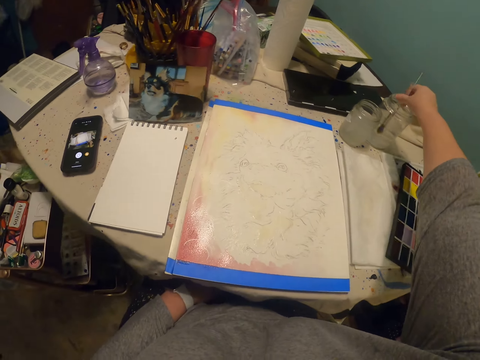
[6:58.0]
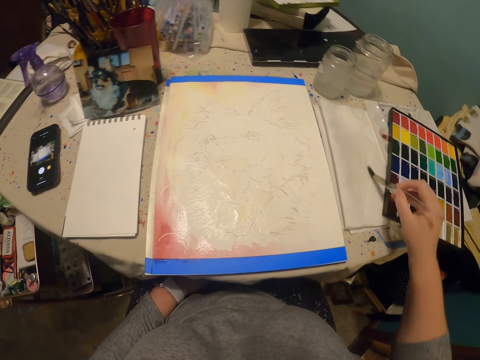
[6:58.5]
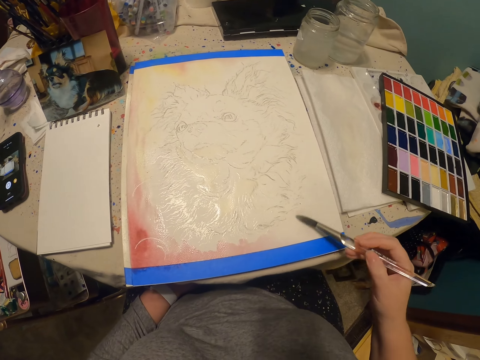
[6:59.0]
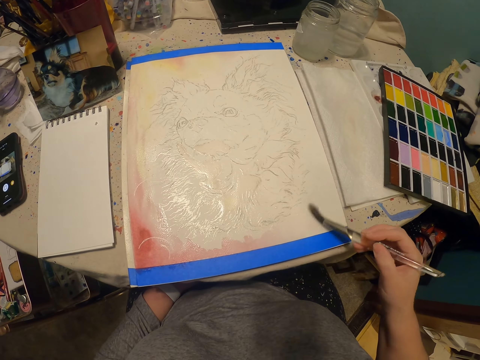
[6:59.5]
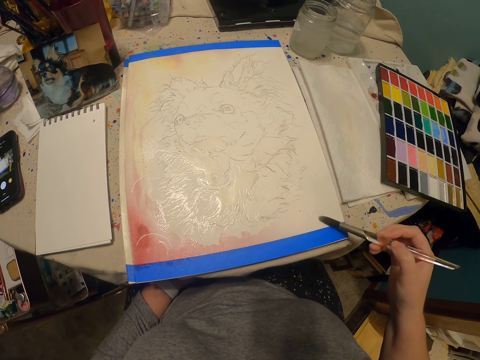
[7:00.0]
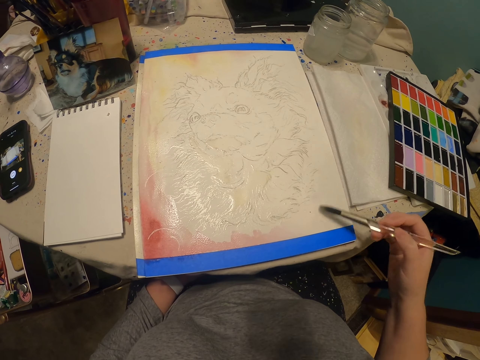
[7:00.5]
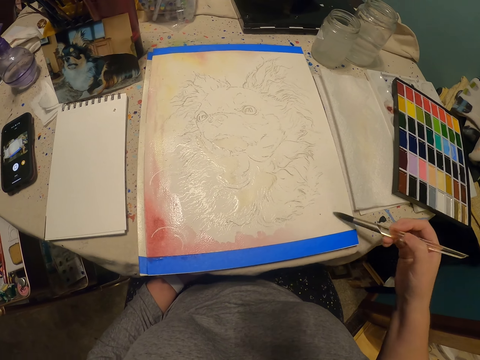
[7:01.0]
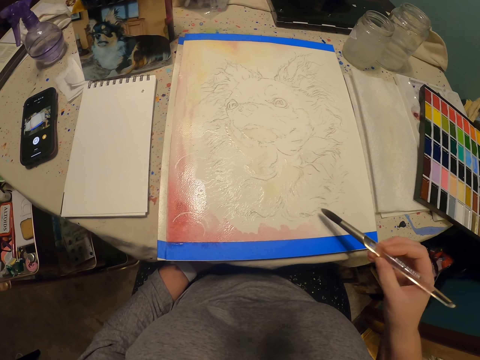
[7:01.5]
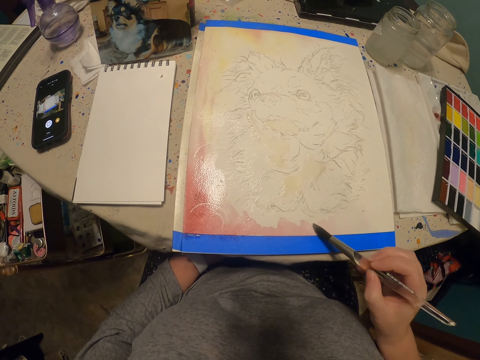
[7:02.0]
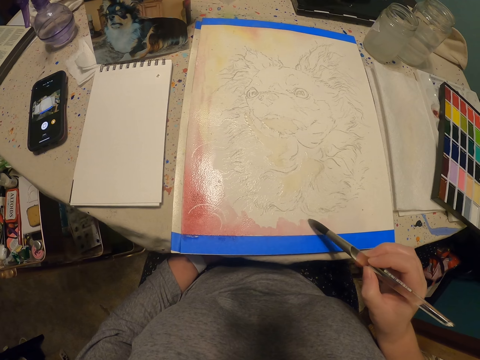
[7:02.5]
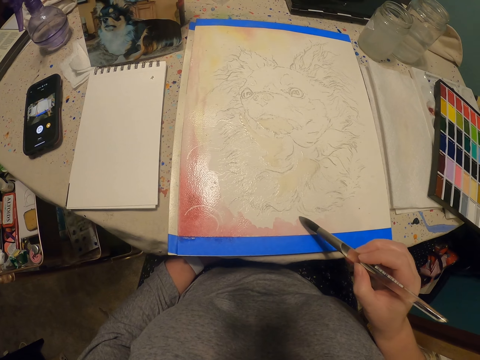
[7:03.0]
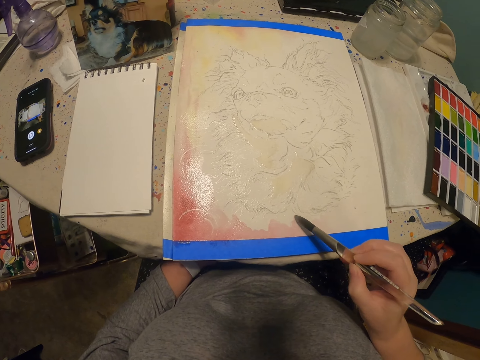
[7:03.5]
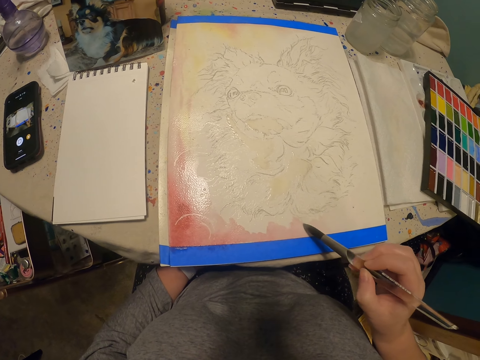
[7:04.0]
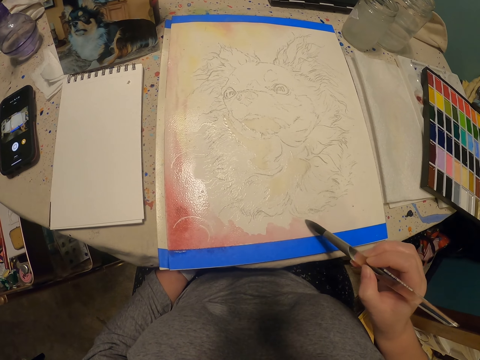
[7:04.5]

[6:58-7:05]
The camera wearer dips the paint brush in the water can. They wipe the tip of the paint brush on the cloth or paper. They paint on the paper.

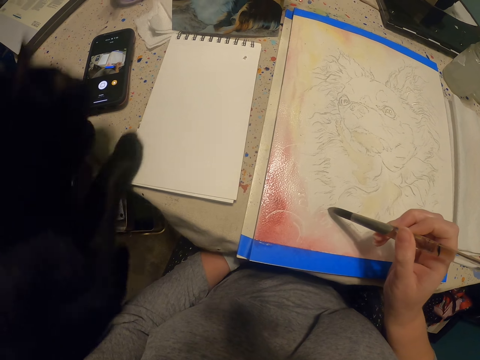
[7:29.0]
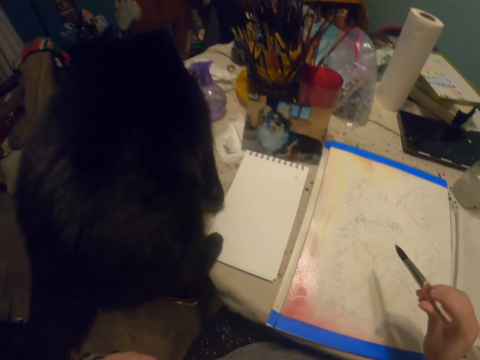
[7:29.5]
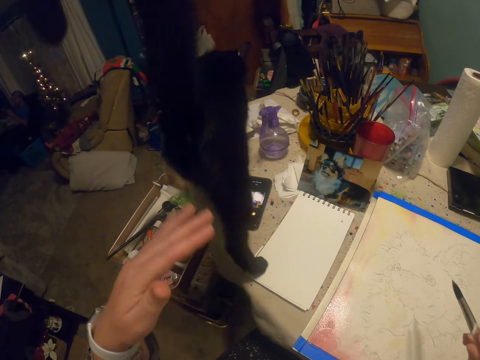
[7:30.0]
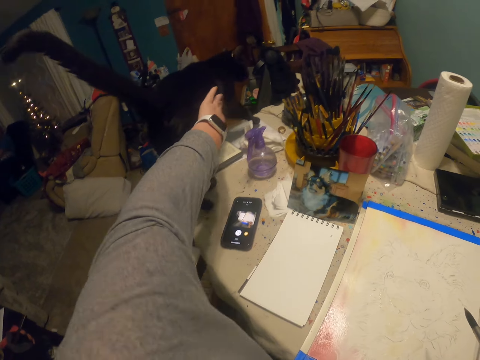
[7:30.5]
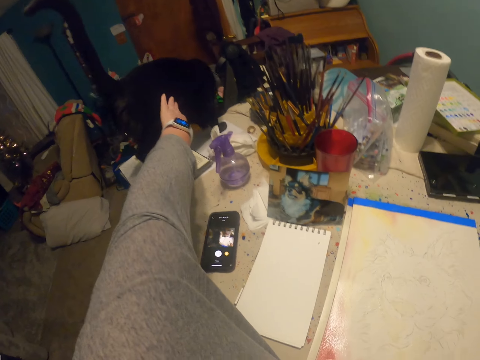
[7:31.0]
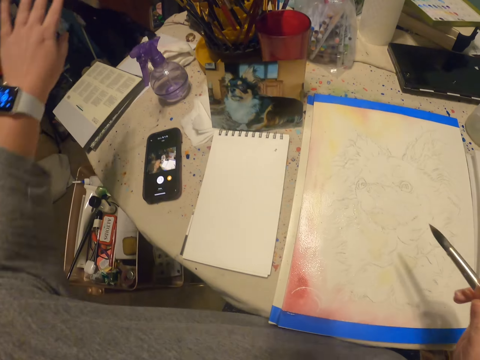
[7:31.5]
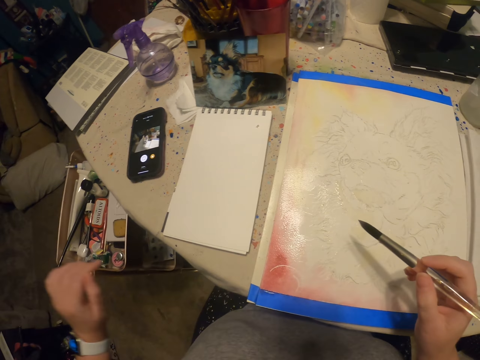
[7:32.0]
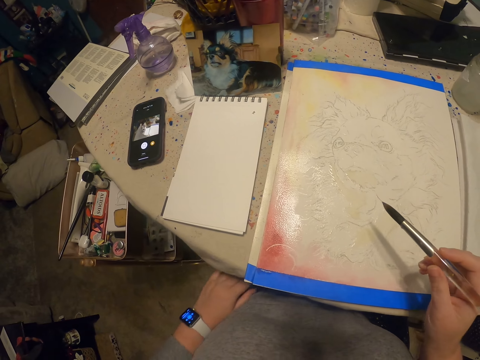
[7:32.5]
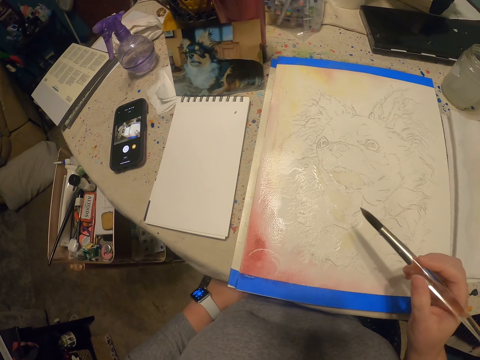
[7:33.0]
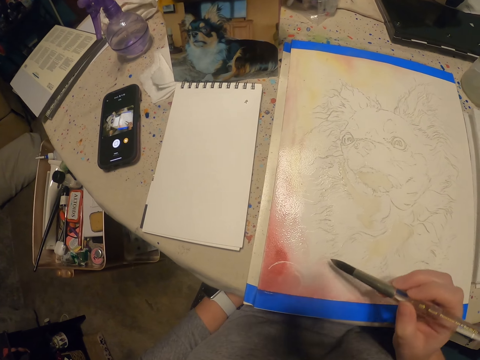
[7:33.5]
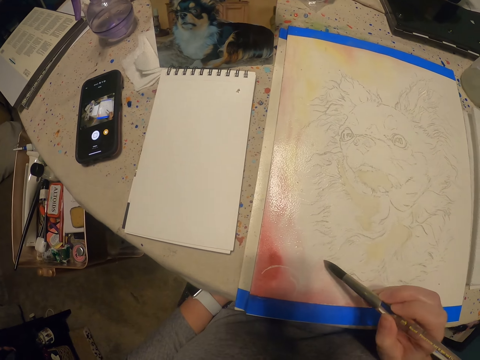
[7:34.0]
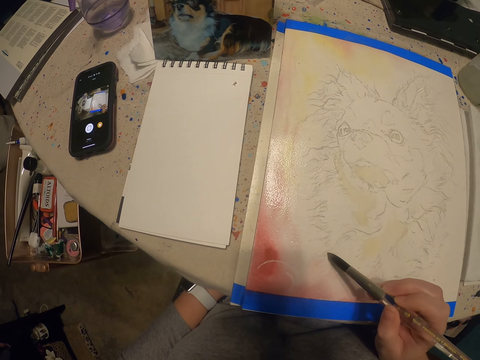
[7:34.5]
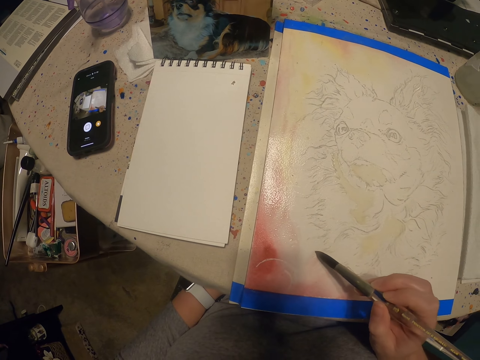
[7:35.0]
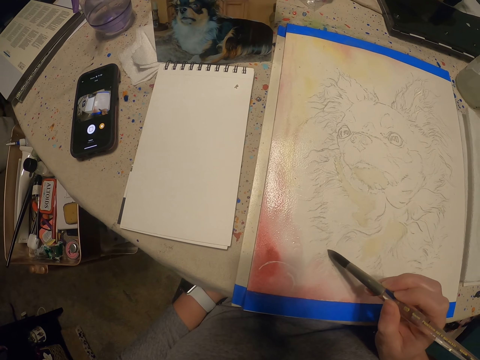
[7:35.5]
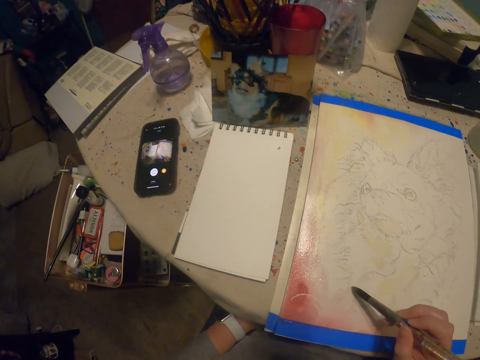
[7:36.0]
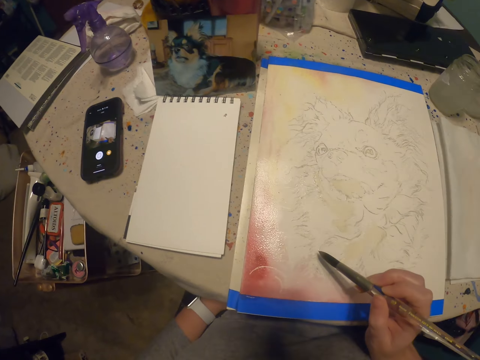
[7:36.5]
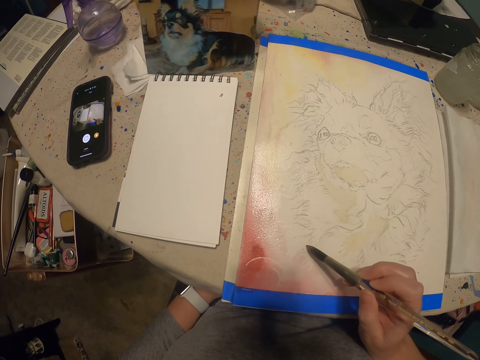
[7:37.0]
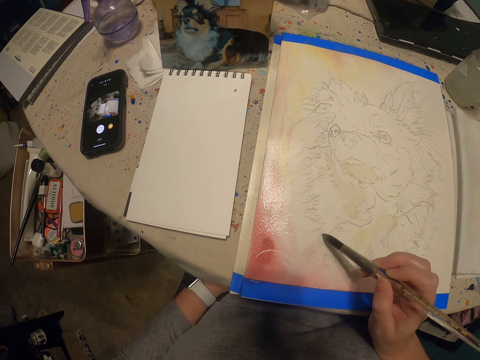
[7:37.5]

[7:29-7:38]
The camera wearer pushes a cat from the table. They touch the cat on the table. They paint on the paper.

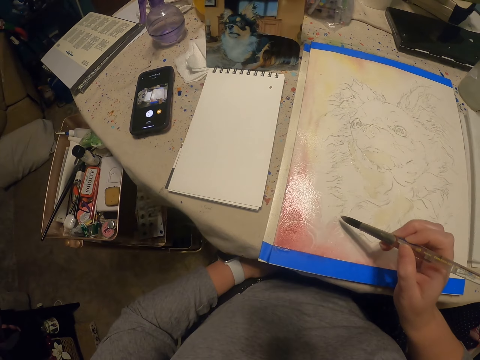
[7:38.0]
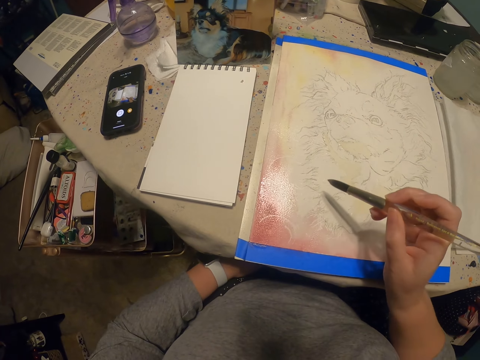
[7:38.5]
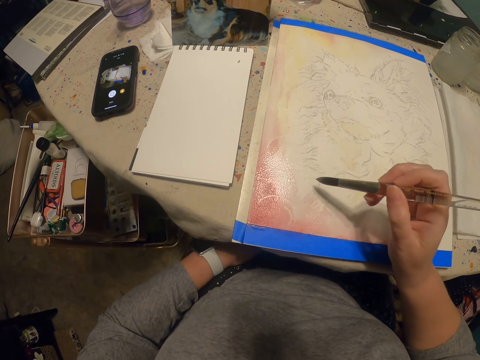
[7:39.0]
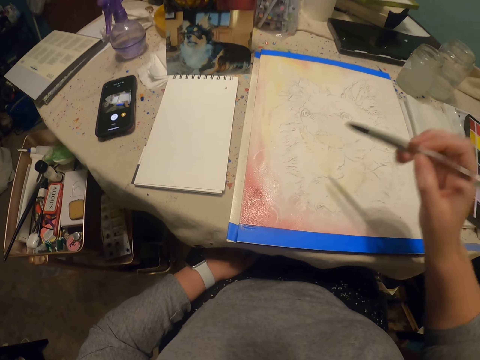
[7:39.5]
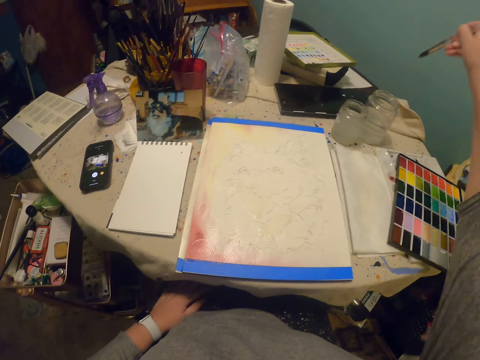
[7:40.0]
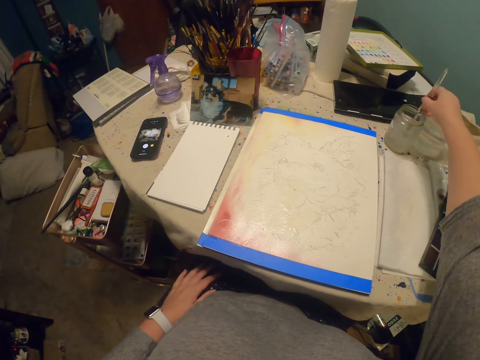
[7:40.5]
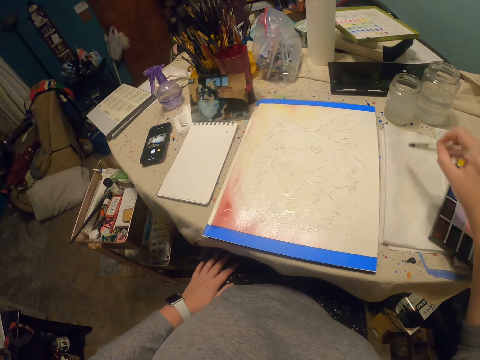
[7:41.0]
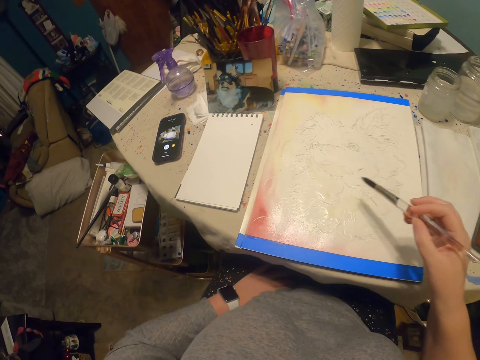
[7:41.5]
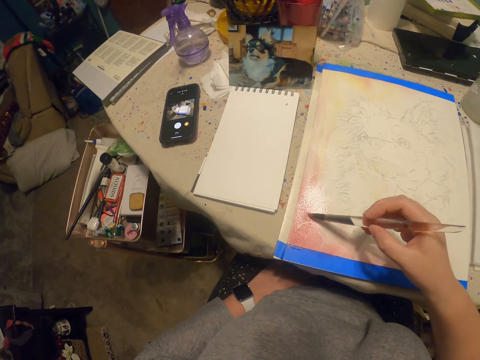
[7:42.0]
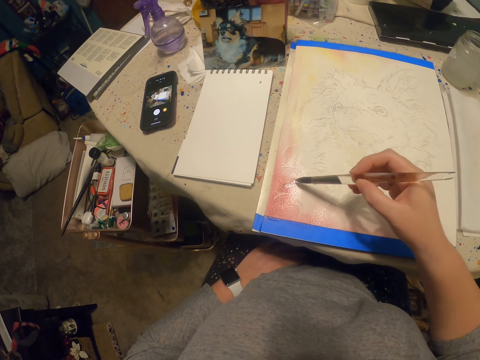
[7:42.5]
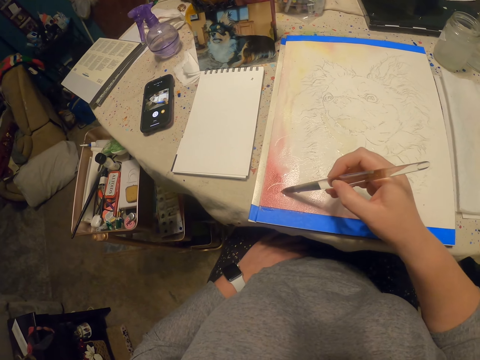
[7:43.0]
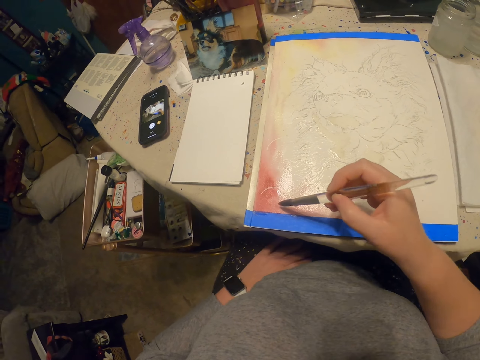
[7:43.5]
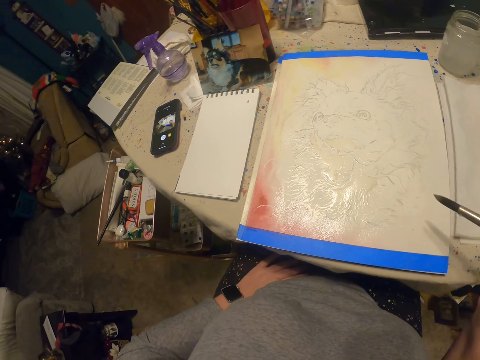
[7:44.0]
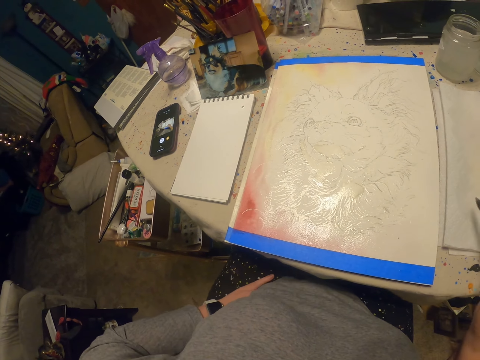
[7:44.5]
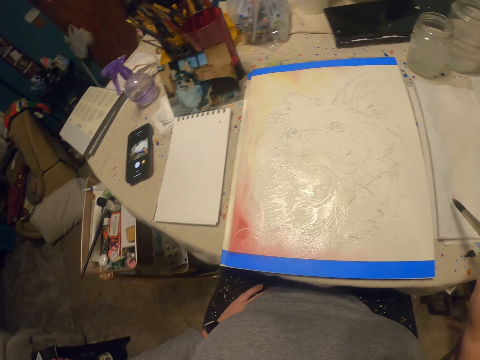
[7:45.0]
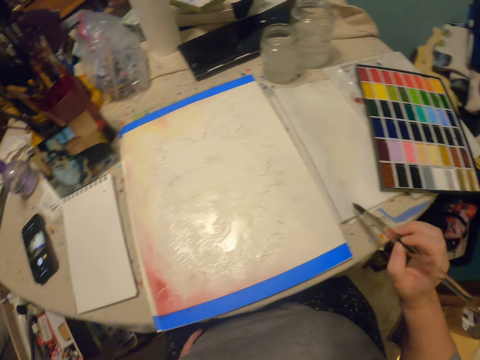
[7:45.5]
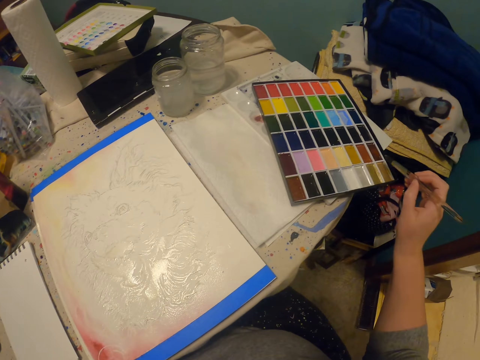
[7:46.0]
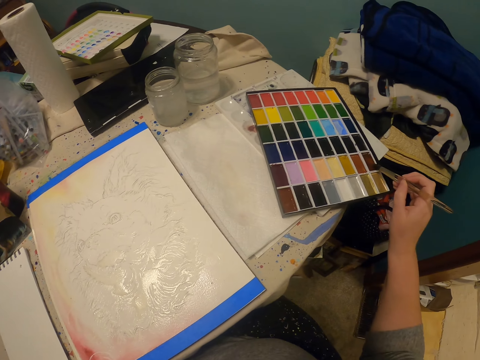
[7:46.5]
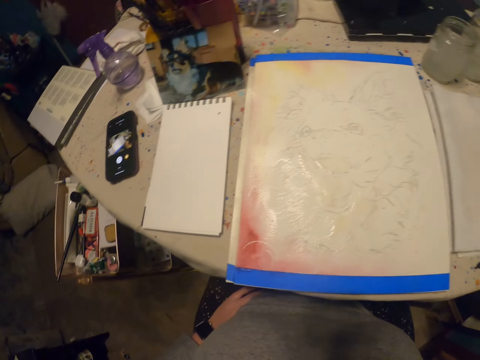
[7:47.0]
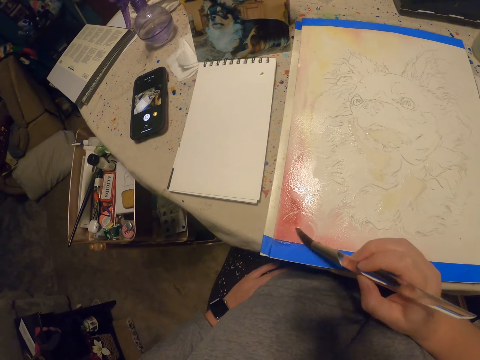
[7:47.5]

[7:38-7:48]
The camera wearer dips the paint brush in the water can. They wipe the tip of the paint brush on the cloth or paper. They paint on the paper. They wipe the paint brush on the cloth. They immerse the paint brush in watercolor.
